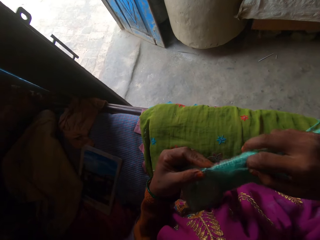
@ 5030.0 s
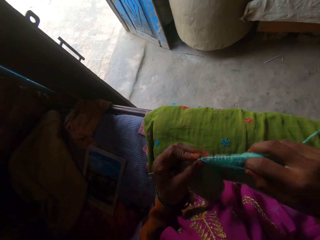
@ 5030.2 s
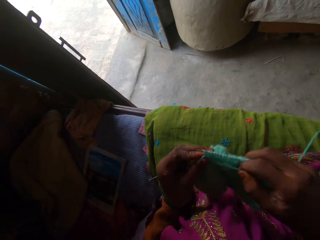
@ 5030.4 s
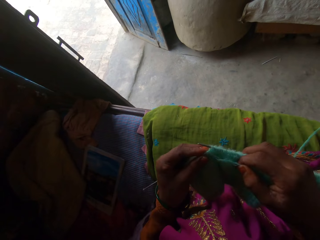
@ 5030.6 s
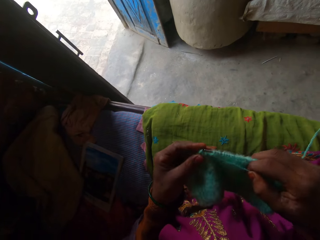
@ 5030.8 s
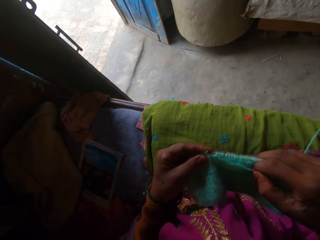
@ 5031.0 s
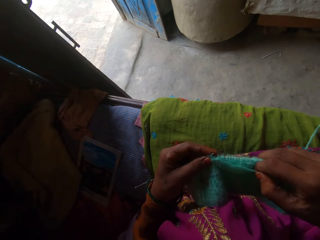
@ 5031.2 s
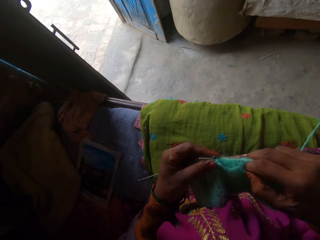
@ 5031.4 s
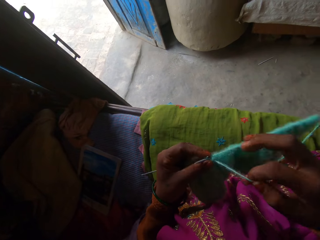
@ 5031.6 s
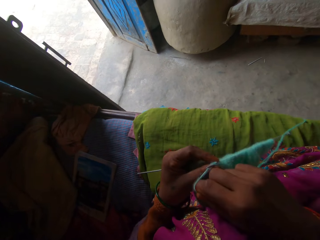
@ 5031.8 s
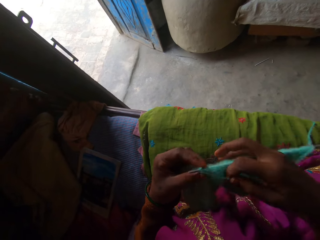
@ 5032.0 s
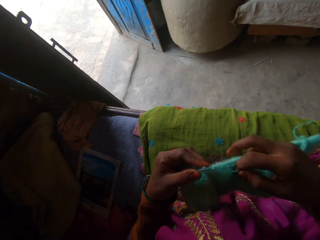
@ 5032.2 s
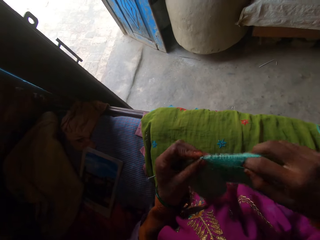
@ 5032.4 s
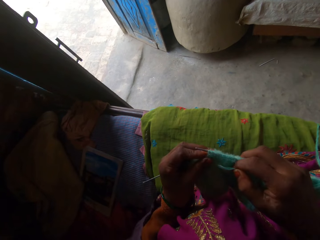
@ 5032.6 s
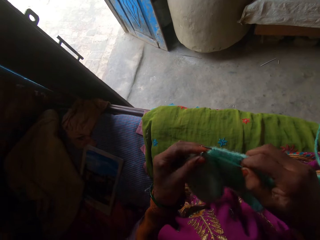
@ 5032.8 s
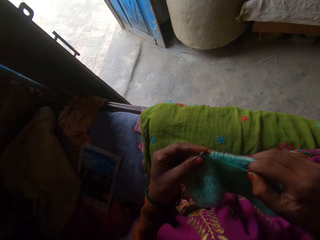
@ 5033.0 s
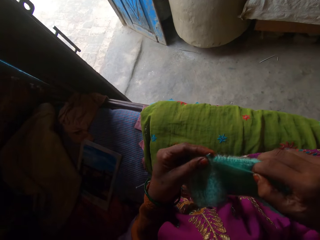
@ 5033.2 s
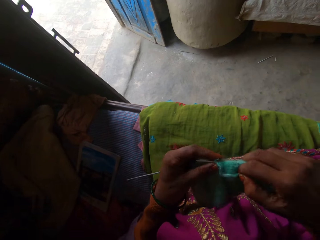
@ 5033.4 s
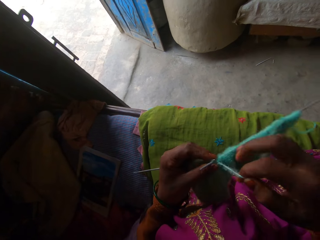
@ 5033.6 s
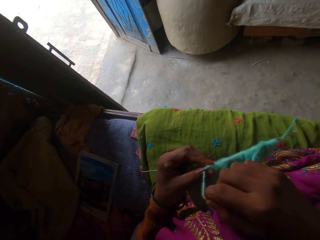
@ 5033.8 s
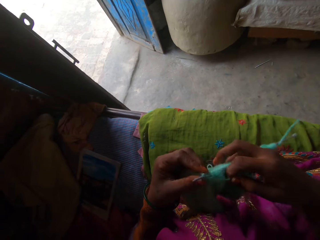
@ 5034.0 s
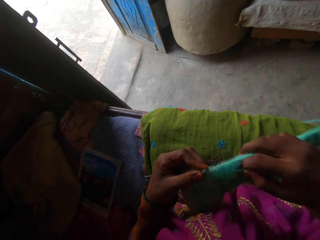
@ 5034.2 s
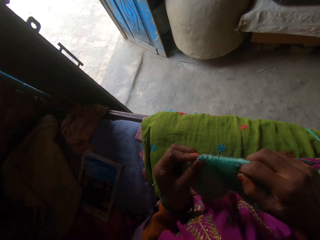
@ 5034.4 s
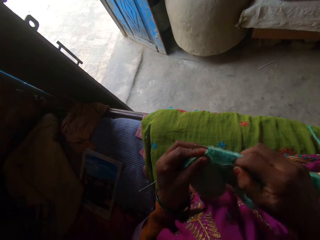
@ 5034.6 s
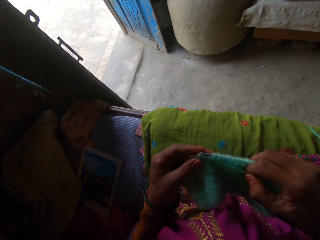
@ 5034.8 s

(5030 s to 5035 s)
The camera wearer crochets with the wool and the crocheting needles in her hands.

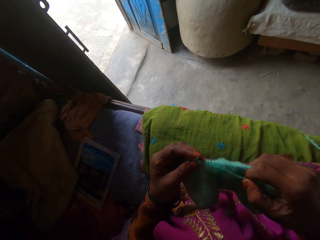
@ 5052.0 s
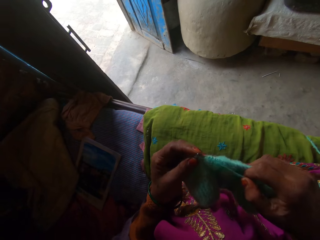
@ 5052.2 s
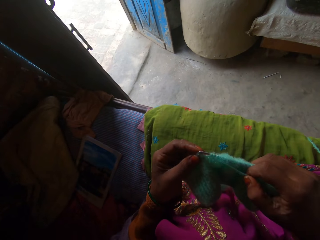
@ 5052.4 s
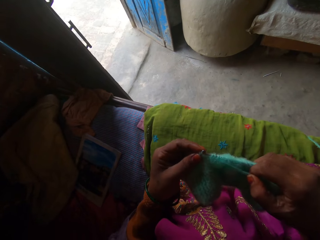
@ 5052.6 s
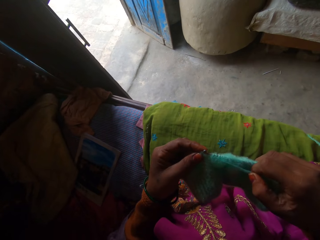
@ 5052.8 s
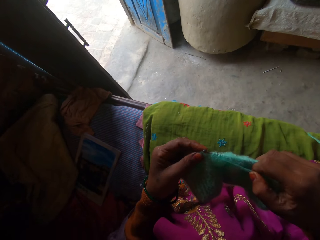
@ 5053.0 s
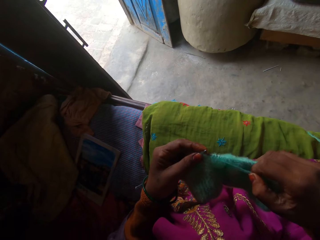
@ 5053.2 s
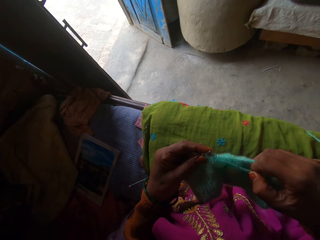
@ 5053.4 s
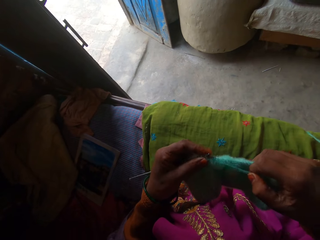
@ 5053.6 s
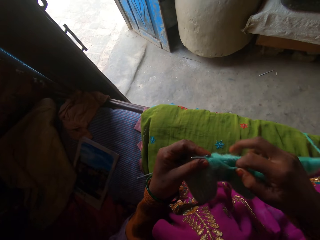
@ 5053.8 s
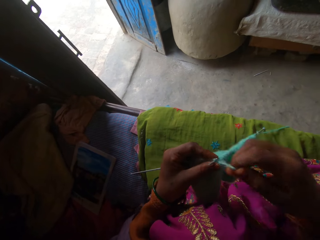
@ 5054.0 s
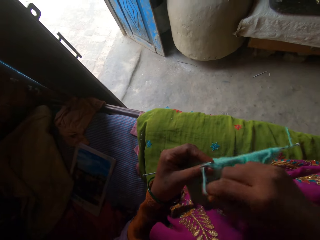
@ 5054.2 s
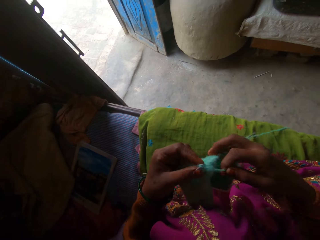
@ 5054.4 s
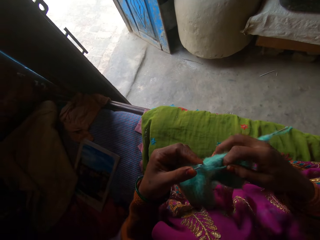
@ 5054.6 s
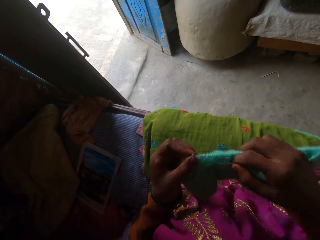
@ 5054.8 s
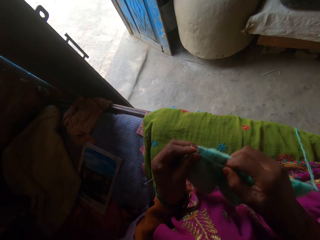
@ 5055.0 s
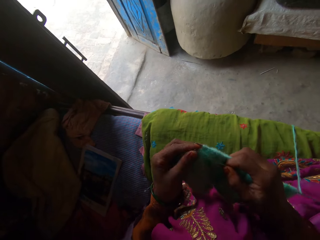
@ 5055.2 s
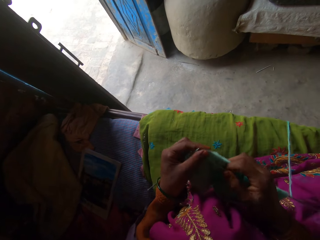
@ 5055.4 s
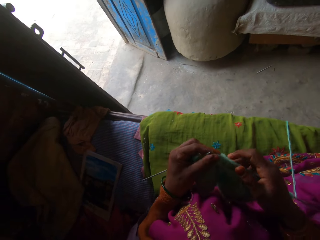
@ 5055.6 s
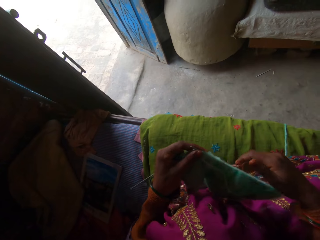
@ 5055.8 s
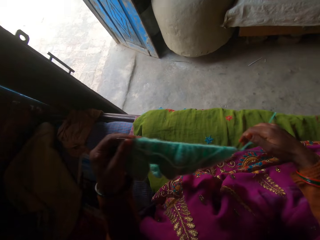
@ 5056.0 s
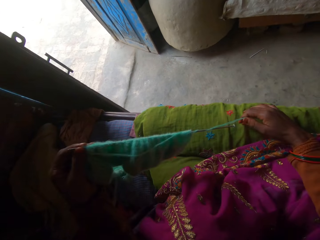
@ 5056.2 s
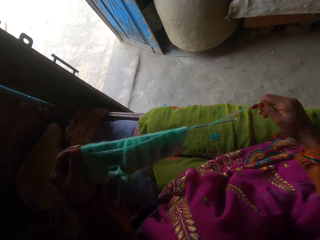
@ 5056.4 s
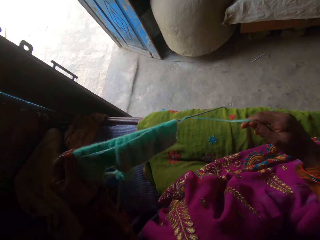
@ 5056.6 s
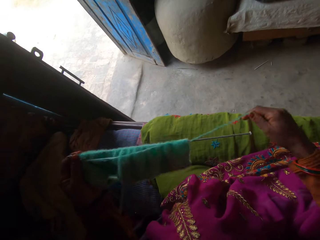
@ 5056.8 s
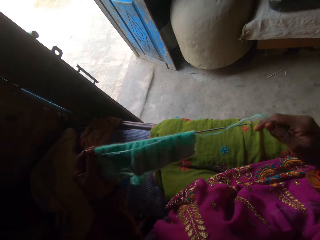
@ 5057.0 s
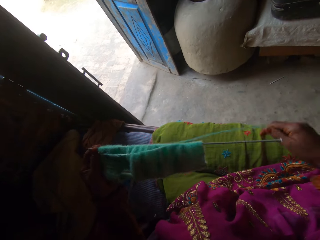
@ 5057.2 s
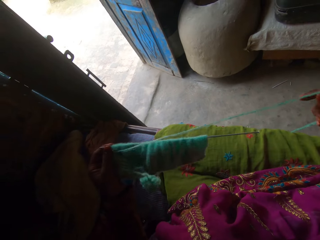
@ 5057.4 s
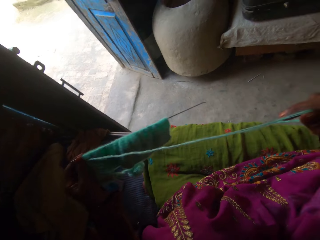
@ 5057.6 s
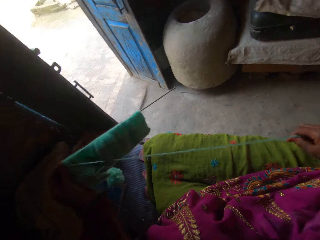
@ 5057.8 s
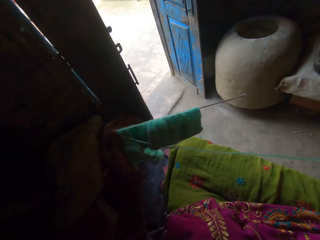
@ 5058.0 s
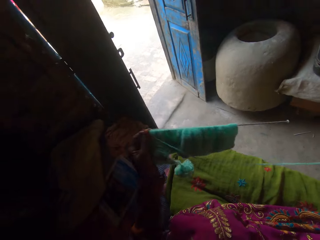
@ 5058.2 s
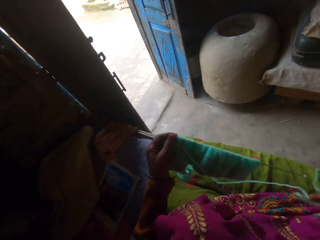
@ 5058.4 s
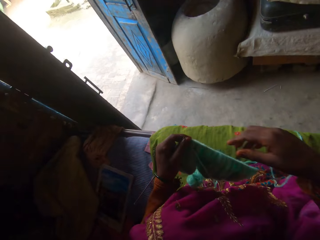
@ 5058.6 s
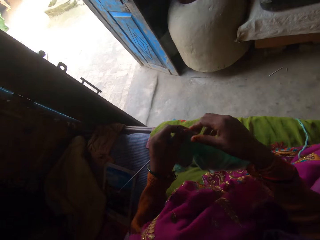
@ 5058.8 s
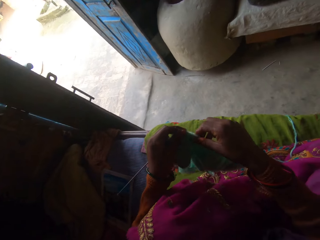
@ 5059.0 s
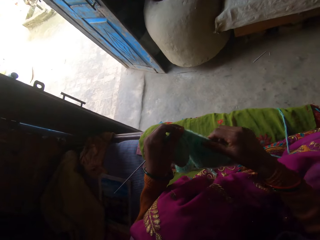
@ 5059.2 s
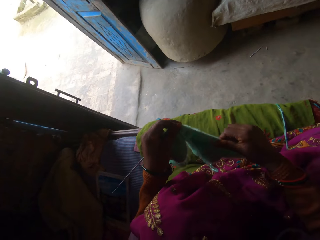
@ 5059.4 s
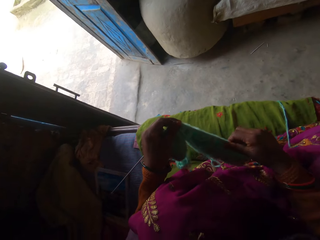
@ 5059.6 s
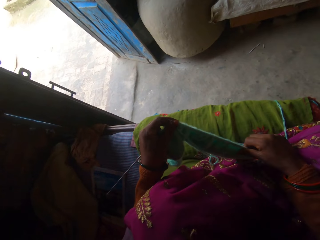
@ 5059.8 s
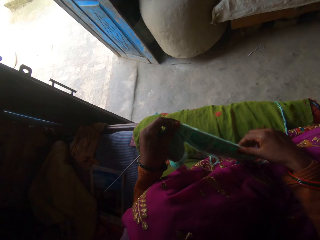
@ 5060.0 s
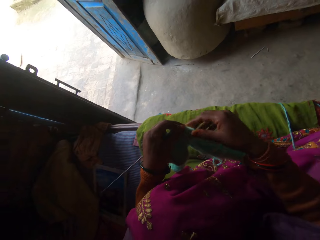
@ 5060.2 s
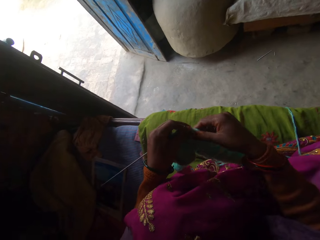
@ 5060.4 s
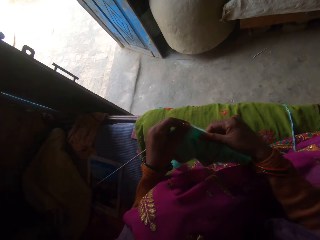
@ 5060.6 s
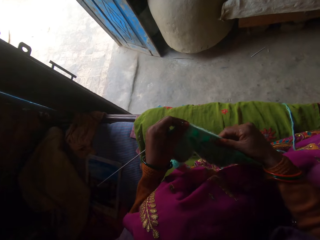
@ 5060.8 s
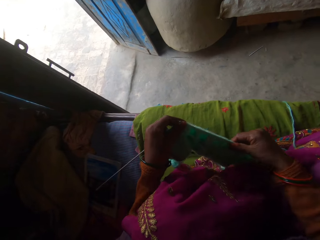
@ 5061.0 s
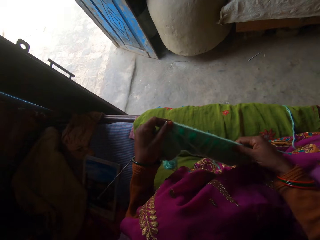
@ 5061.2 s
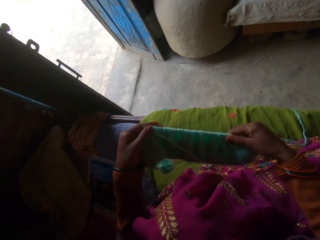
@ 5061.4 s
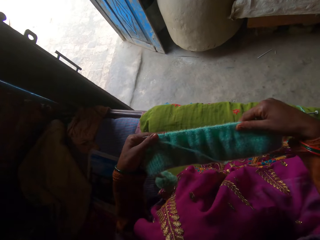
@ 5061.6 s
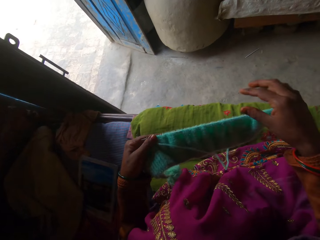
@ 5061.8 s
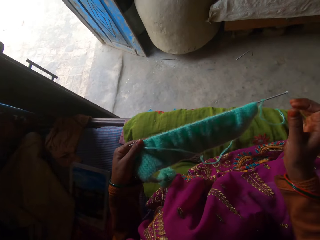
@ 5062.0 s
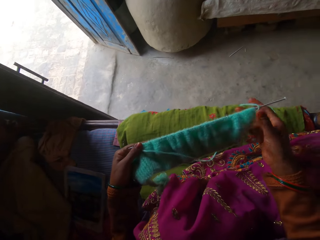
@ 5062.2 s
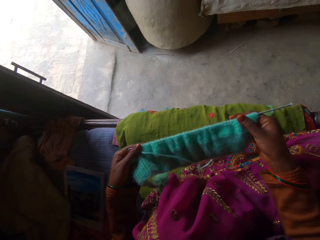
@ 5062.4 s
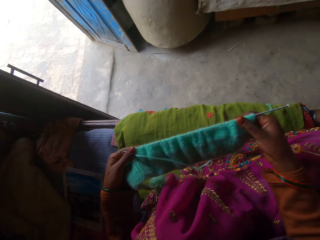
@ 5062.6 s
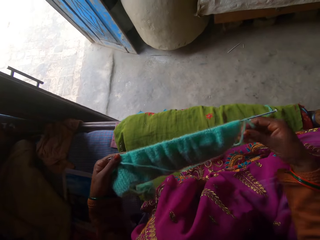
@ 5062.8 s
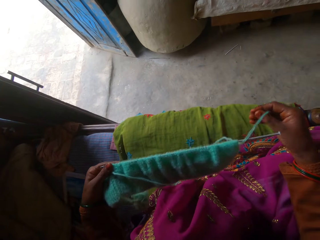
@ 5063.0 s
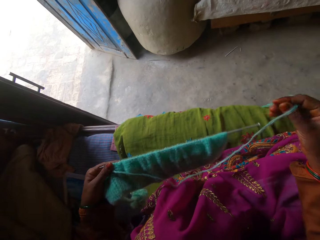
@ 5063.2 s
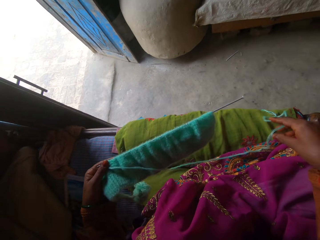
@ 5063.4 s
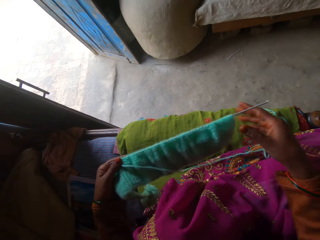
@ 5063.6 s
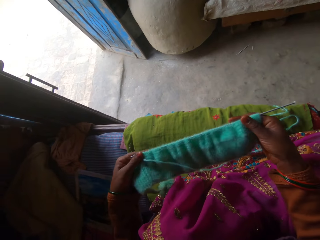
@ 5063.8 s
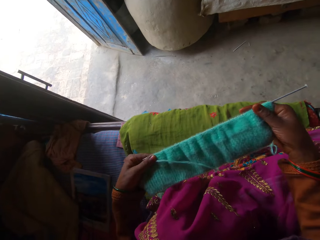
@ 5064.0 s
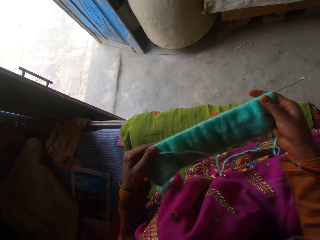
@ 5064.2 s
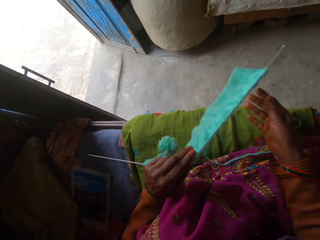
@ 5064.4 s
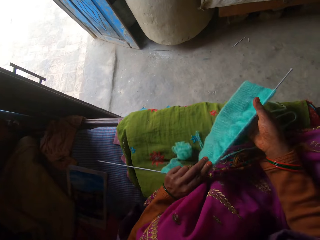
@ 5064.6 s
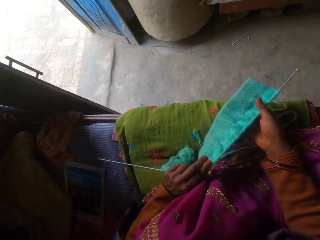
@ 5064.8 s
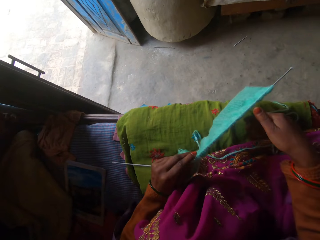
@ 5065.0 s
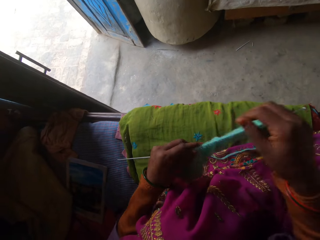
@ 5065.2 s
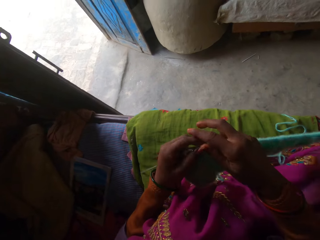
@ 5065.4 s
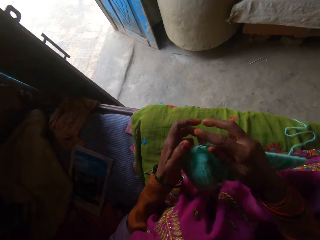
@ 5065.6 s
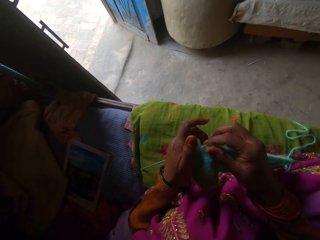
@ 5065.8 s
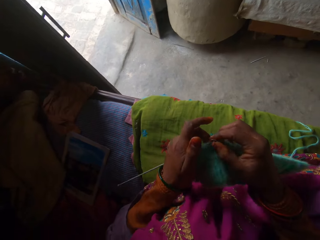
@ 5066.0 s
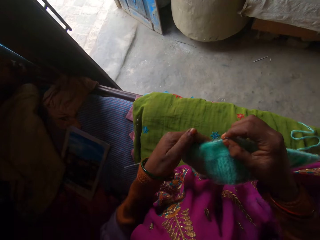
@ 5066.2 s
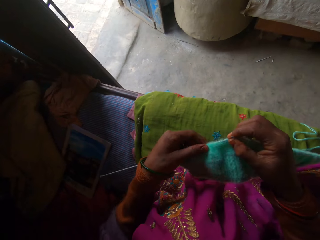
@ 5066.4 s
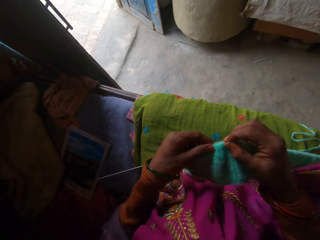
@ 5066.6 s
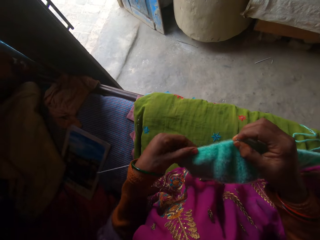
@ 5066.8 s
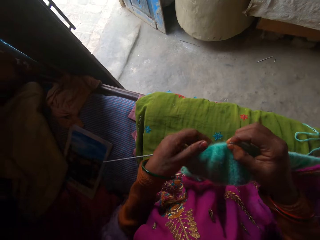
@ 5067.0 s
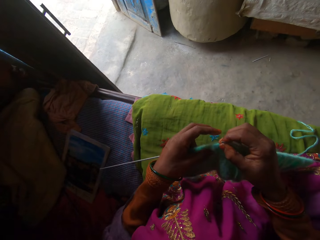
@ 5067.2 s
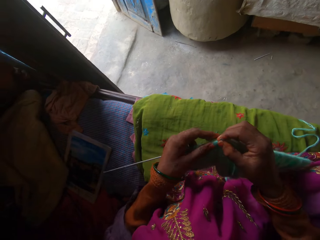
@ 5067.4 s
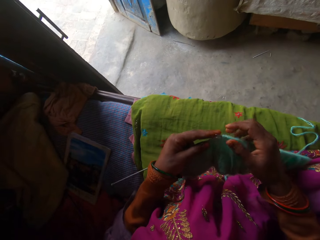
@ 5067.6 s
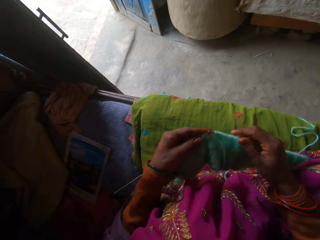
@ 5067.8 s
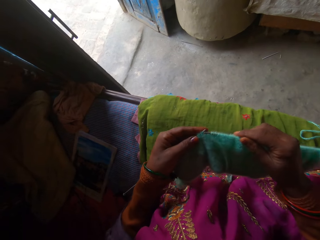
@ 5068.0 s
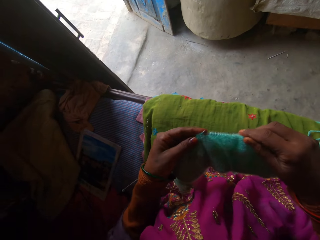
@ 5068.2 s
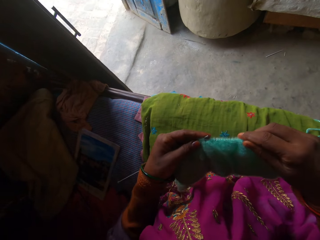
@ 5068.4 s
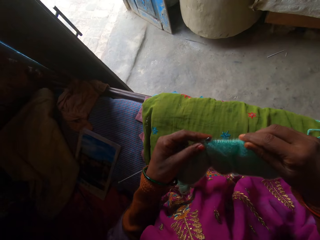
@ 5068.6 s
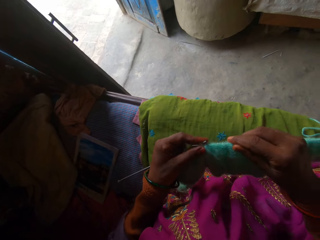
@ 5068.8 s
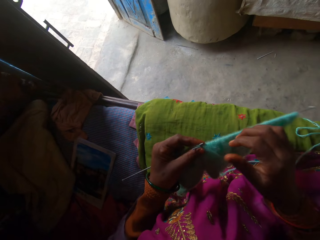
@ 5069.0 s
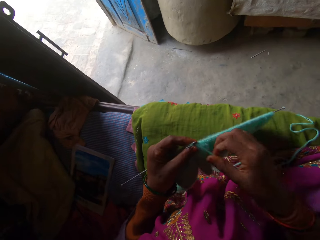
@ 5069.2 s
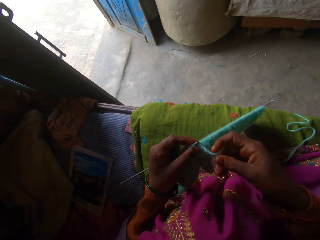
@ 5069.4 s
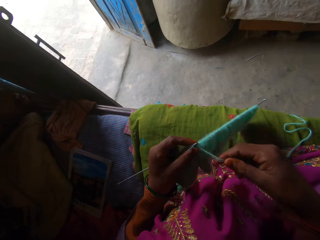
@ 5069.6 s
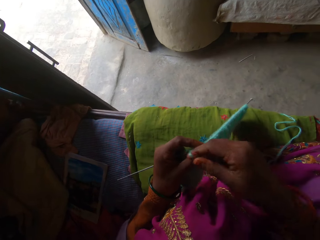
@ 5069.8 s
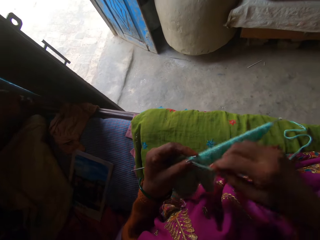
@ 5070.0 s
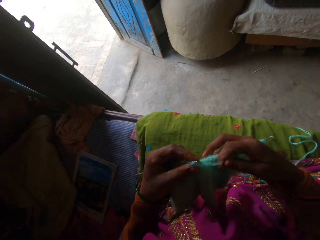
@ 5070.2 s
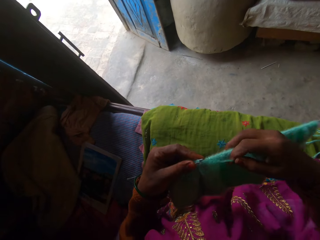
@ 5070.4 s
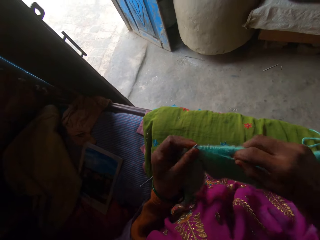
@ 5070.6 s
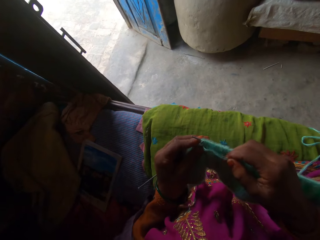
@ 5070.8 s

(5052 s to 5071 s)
The camera wearer inserts the crochet in the fabric. She adjusts the wool with her right hand. She unfolds the thread. She straightens the knitting piece with her right hand. She turns the yarn from the pair of knitting needles with her right hand. She adjusts the knitting piece with her right hand. She adjusts the knitting piece with her left hand. She knits with the yarn and the pair of knitting needles in her hands.
